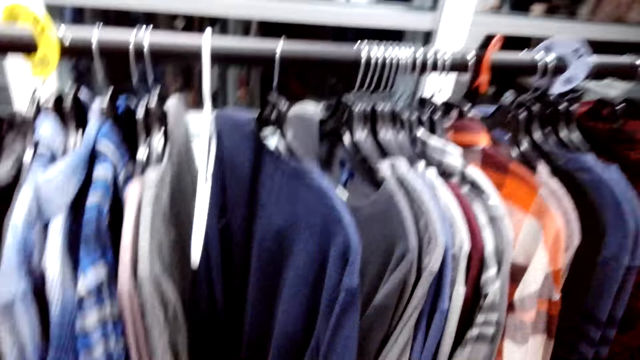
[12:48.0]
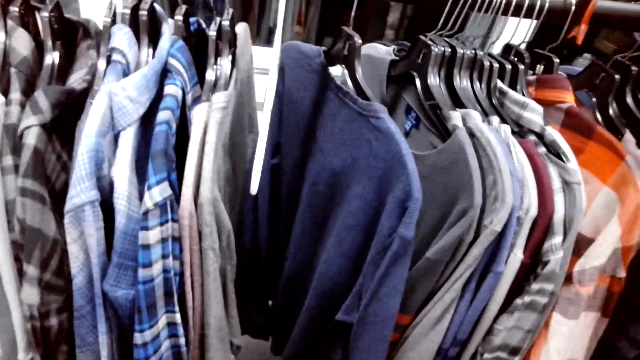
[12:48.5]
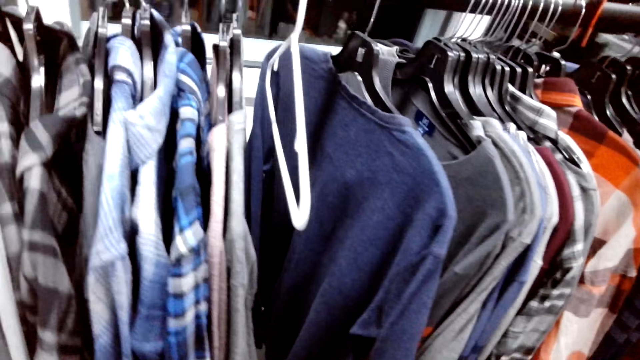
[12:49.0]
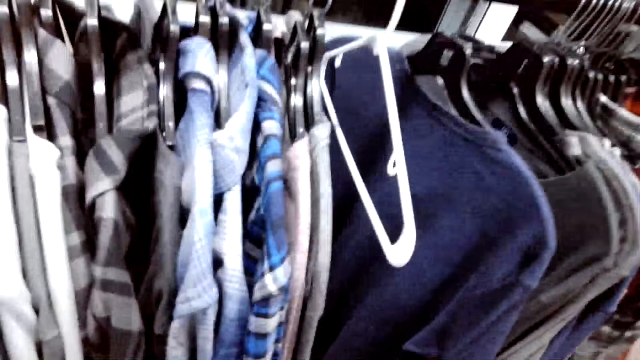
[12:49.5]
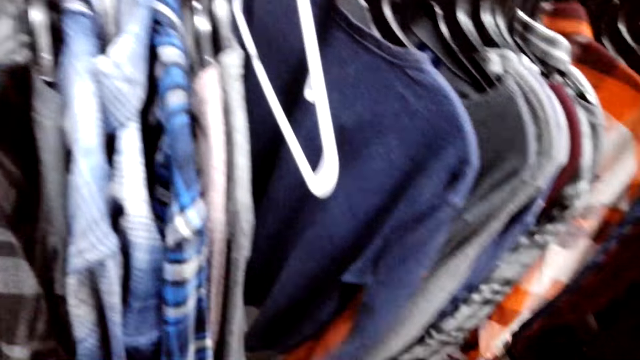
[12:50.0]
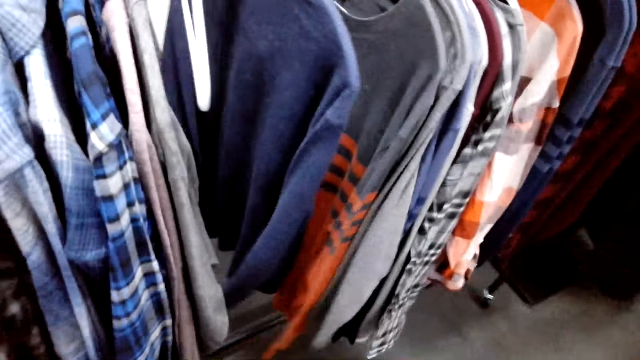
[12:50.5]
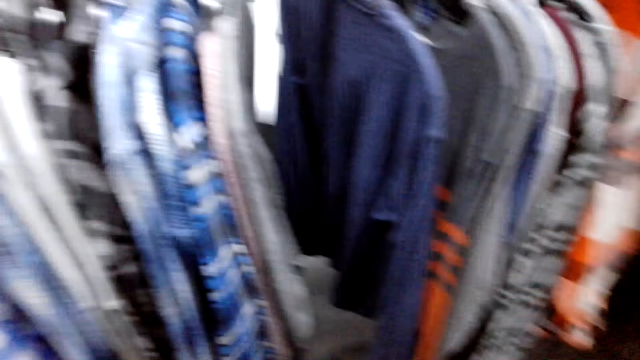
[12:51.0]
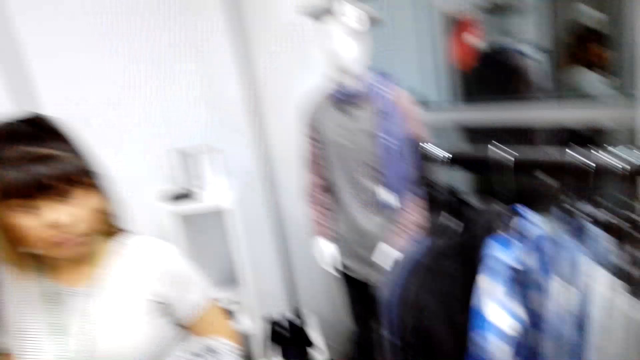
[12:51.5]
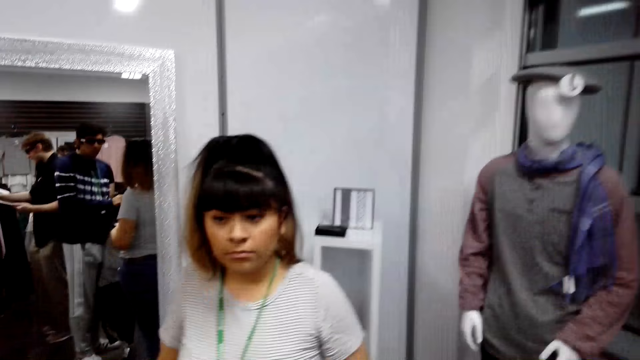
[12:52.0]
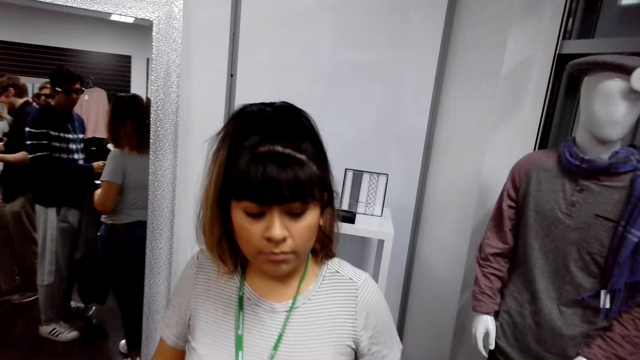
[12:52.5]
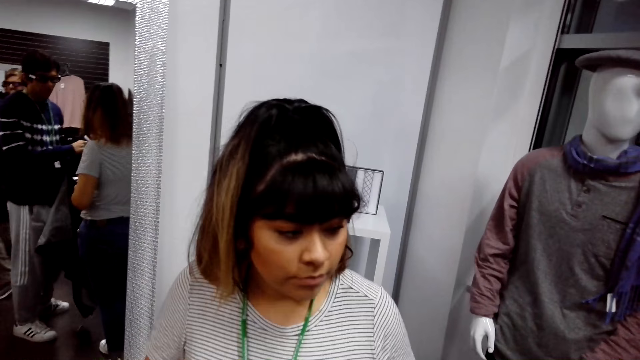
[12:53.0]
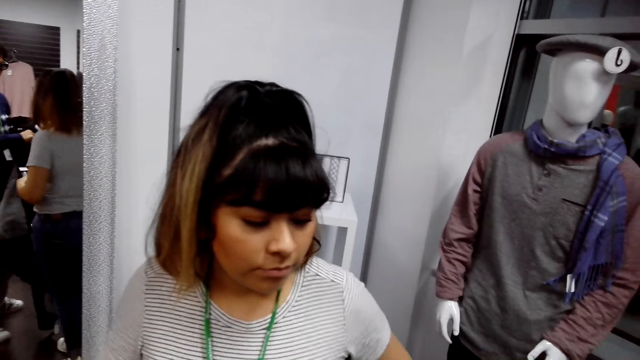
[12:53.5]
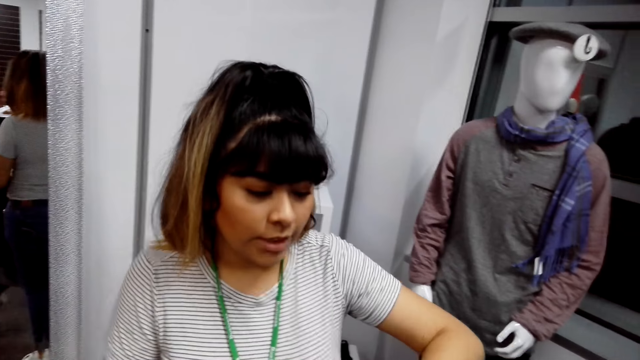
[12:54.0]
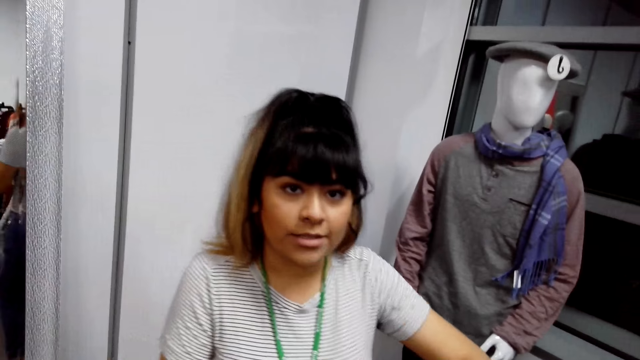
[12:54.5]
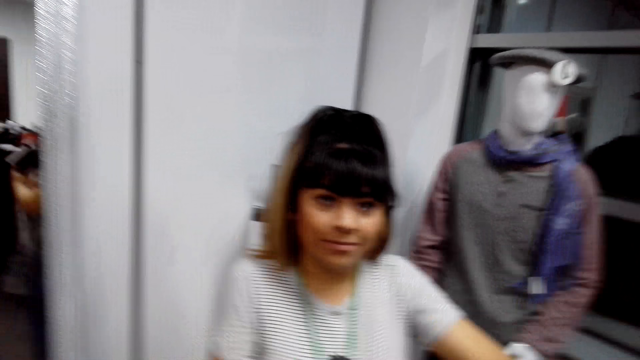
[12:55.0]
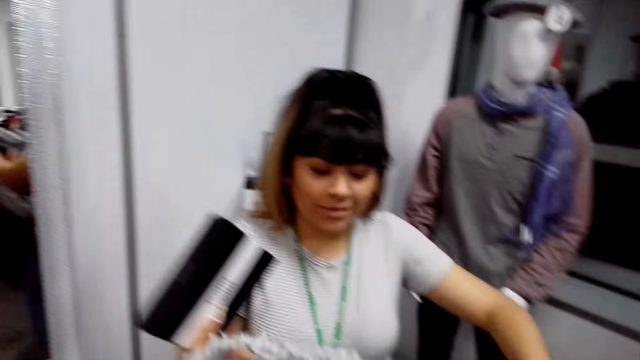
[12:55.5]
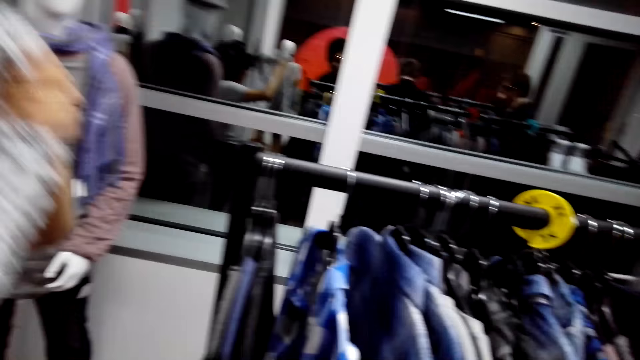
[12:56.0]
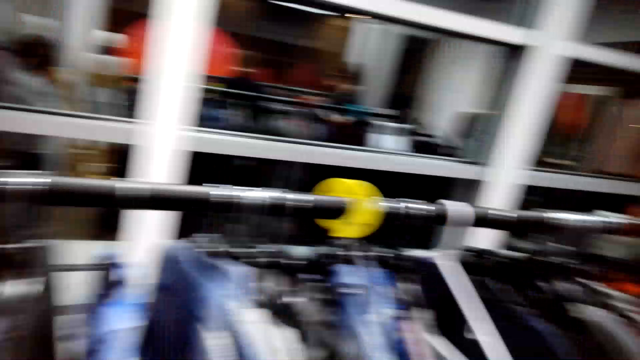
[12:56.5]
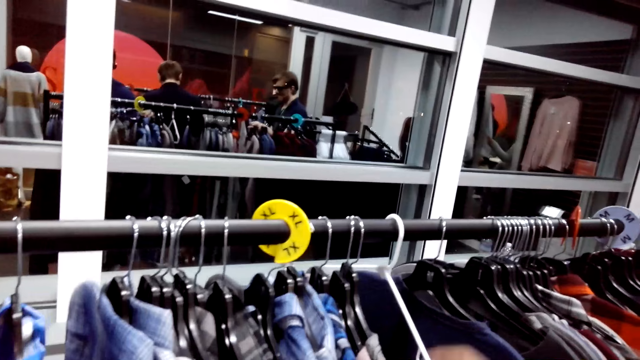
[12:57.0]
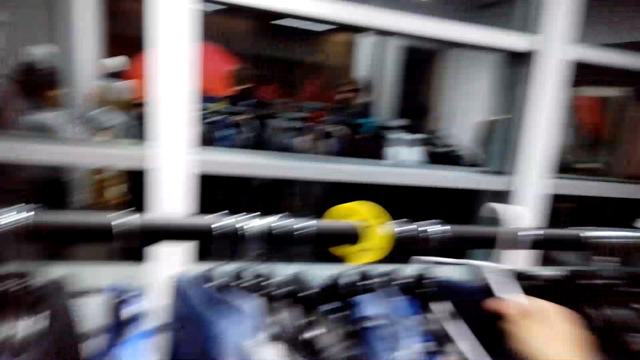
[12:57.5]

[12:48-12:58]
The camera wearer touches a piece of cloth. They stare at a lady. They stare at the shirts.

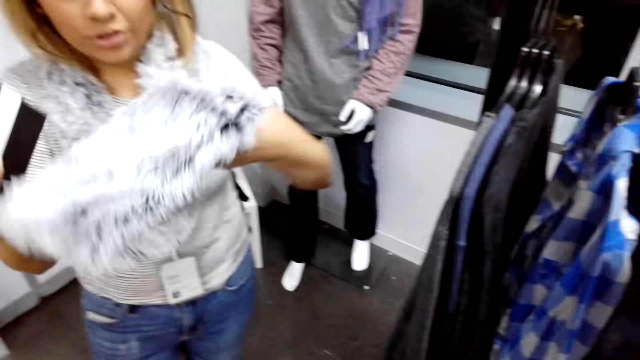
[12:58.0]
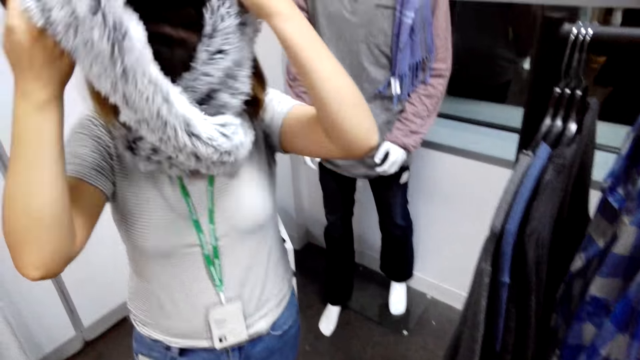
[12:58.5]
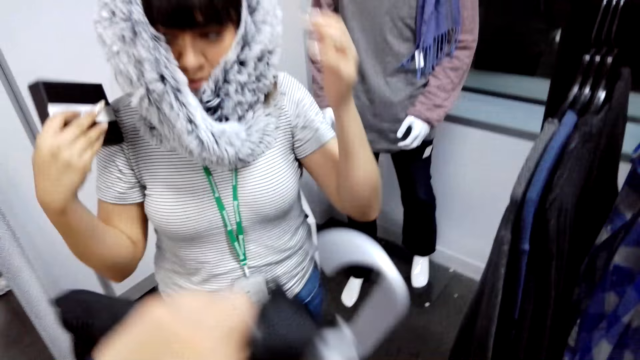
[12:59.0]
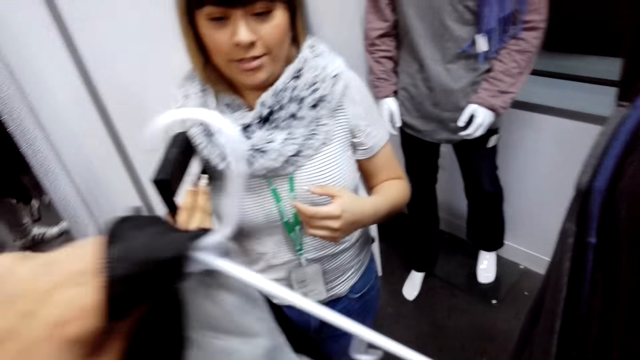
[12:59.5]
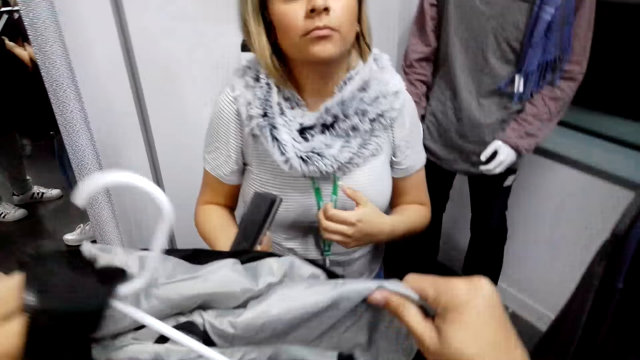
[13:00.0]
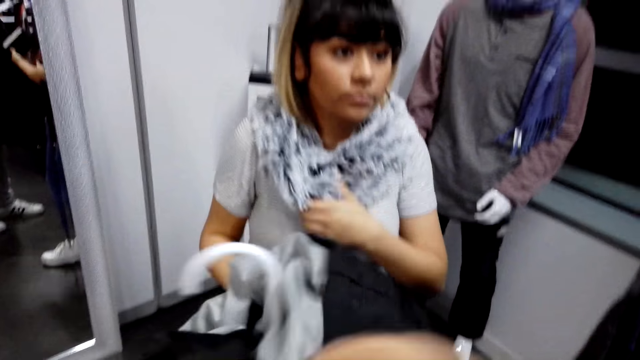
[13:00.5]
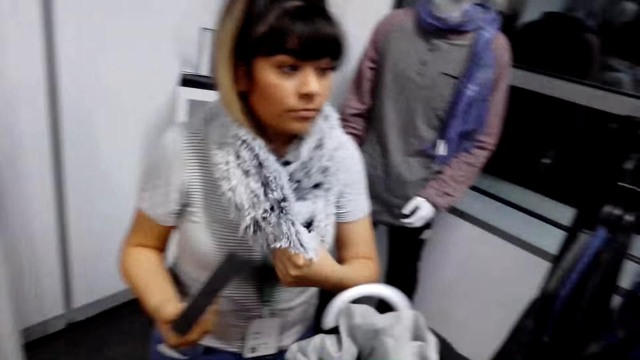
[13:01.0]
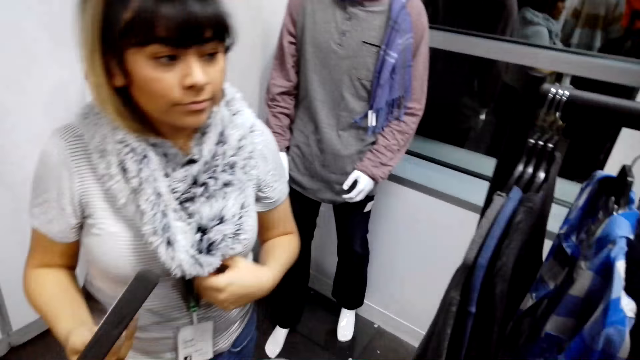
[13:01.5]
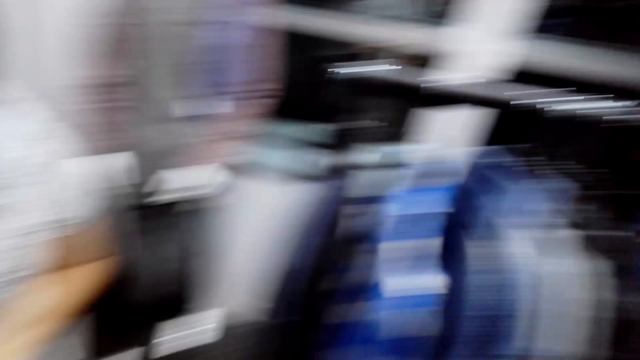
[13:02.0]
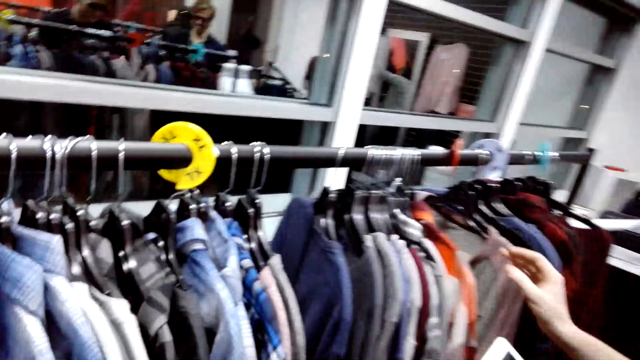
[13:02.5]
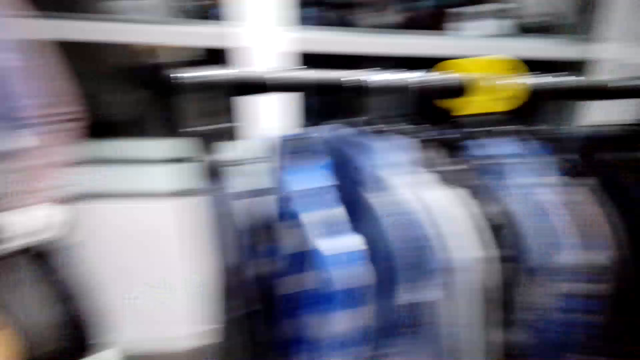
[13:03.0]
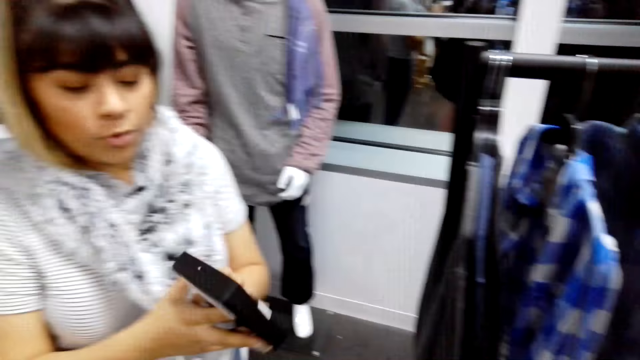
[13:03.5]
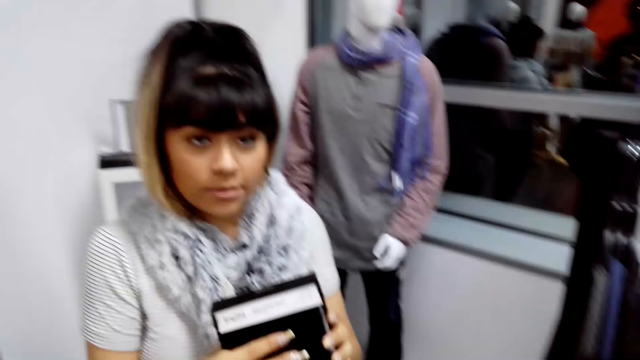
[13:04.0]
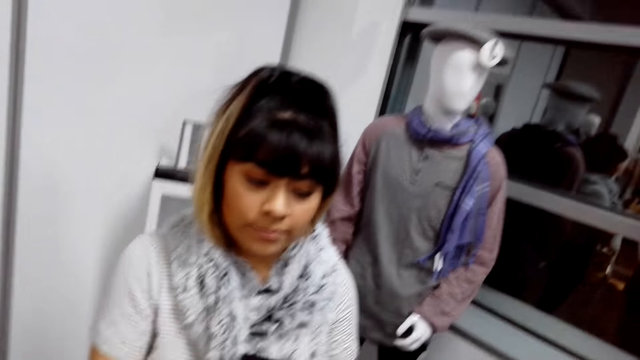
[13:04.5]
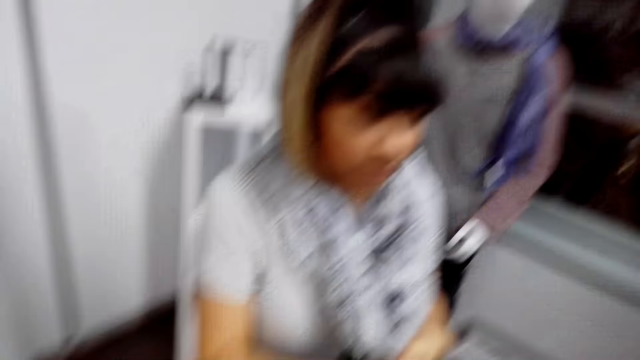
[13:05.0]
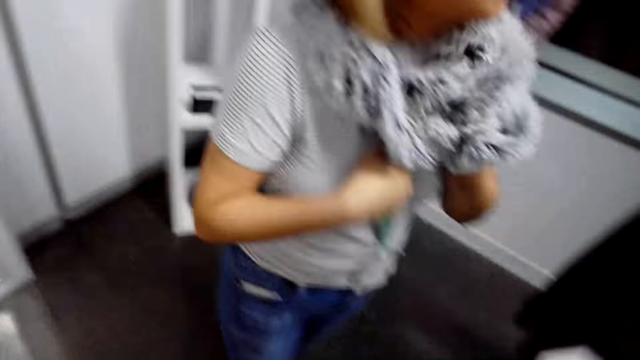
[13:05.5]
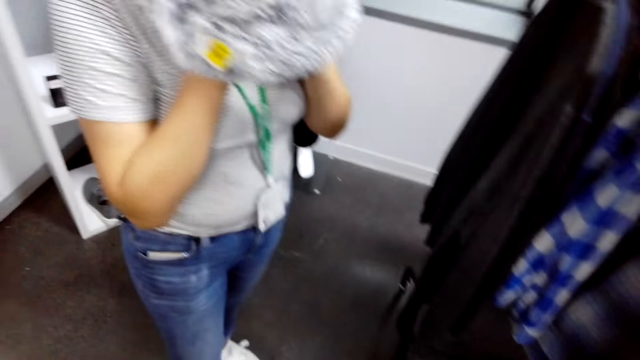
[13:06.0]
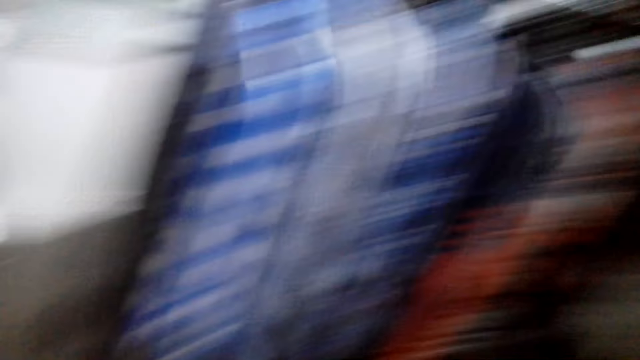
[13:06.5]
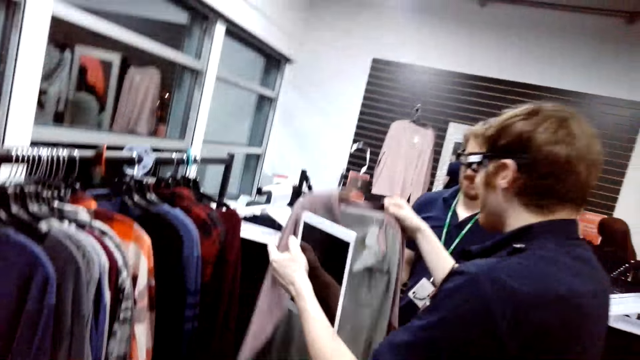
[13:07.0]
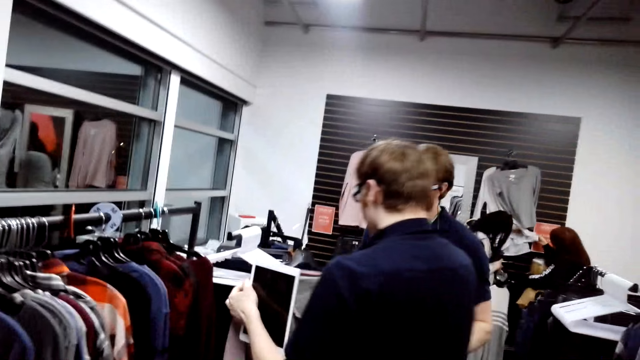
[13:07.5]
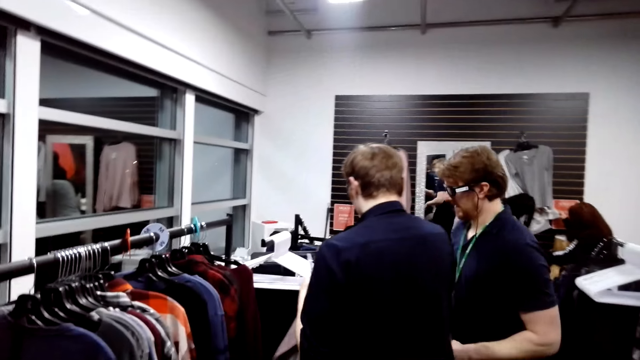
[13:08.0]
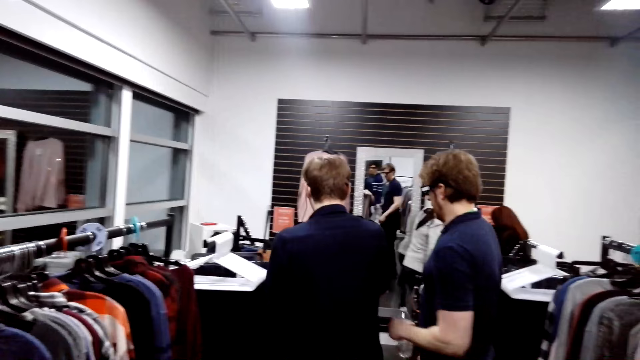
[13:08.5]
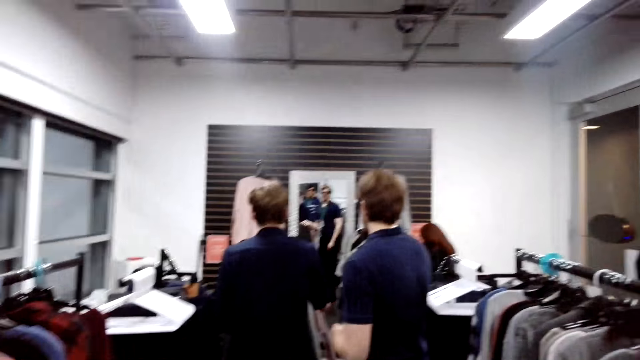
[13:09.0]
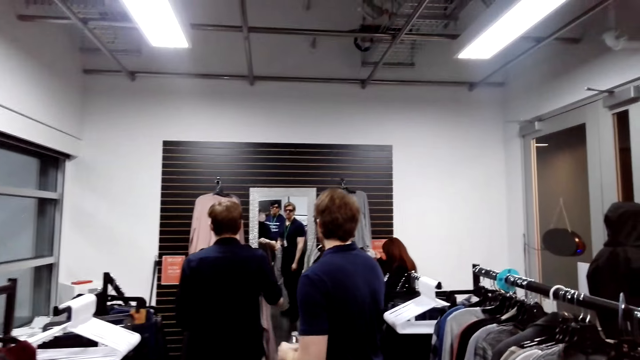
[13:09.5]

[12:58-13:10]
A lady wears the scarf. The camera wearer puts the jacket on the hanger and folds the jacket. The lady touches the scarf. The camera wearer stares at the shirts. They stare at the lady. The lady gives the wallet to the camera wearer. The camera wearer stares at the shirts.
